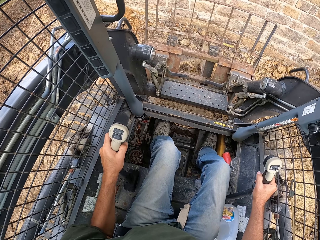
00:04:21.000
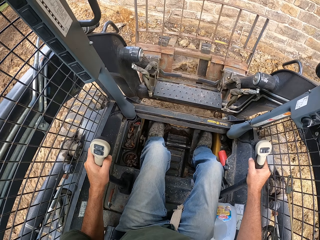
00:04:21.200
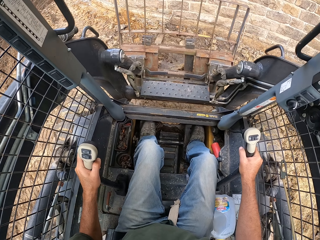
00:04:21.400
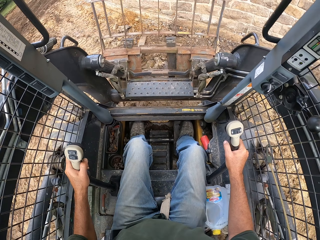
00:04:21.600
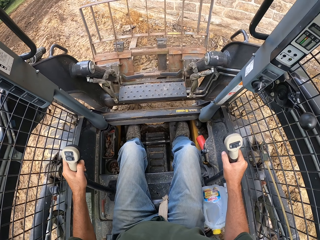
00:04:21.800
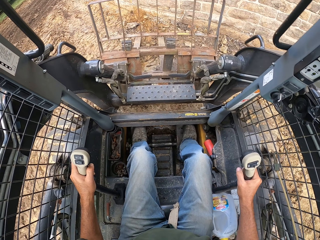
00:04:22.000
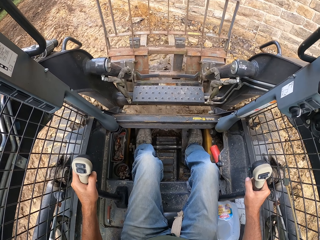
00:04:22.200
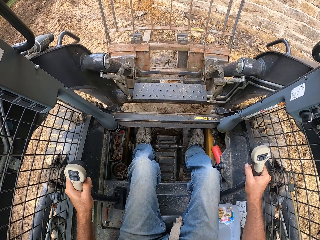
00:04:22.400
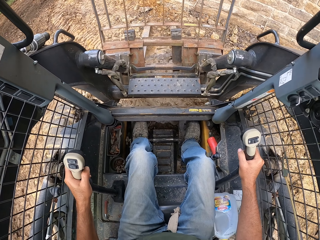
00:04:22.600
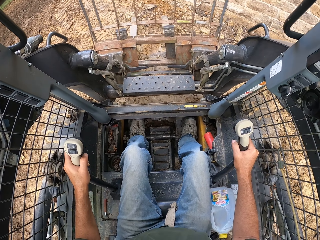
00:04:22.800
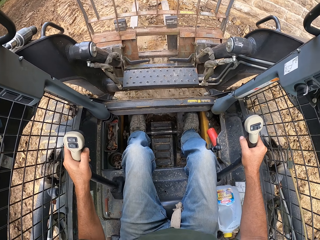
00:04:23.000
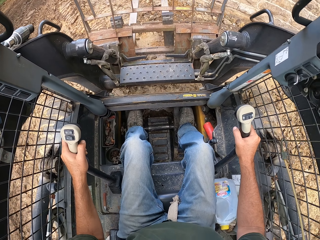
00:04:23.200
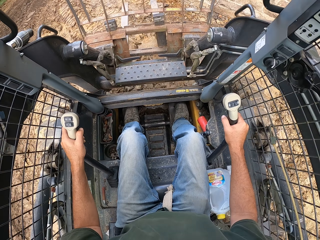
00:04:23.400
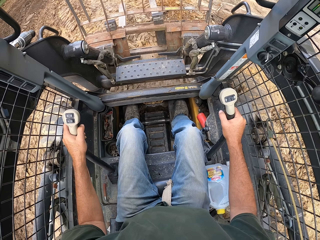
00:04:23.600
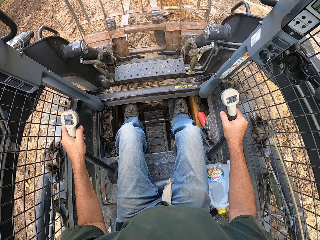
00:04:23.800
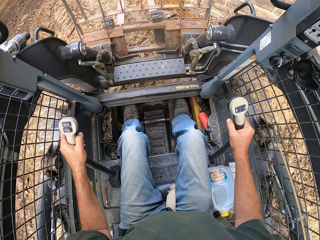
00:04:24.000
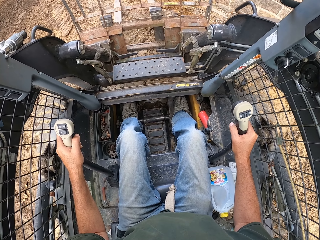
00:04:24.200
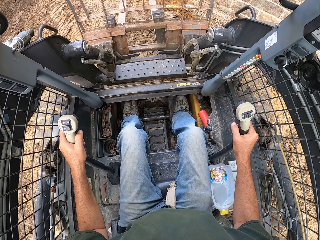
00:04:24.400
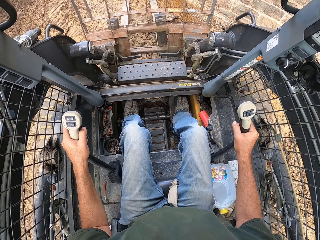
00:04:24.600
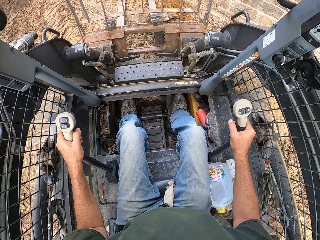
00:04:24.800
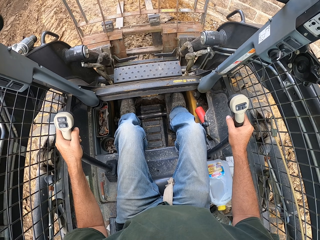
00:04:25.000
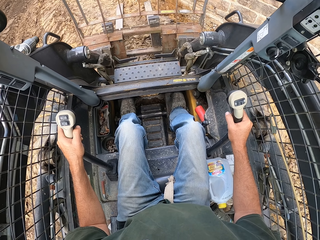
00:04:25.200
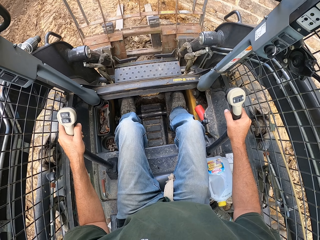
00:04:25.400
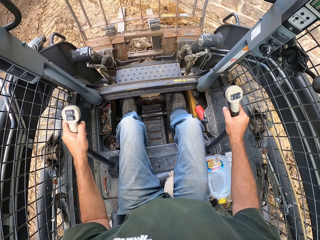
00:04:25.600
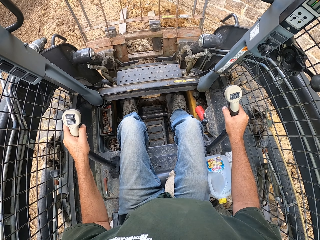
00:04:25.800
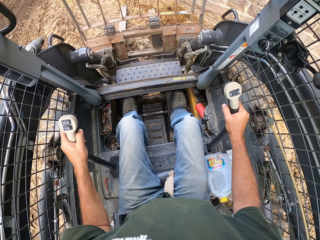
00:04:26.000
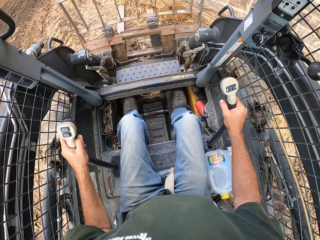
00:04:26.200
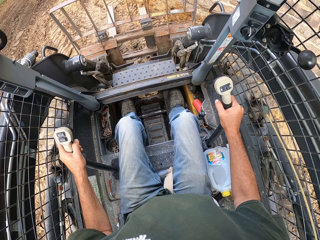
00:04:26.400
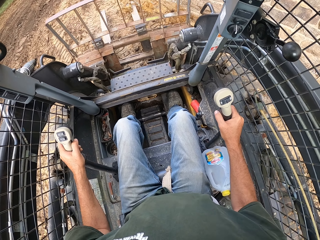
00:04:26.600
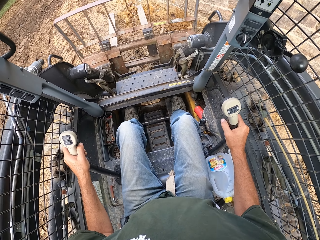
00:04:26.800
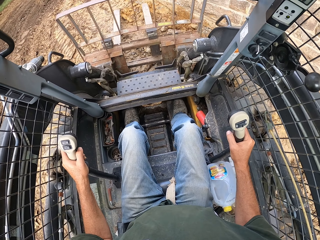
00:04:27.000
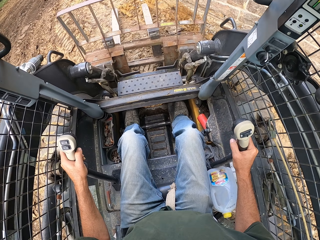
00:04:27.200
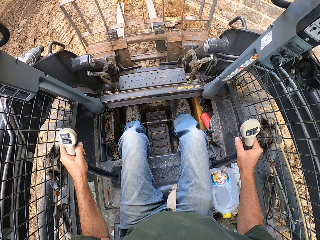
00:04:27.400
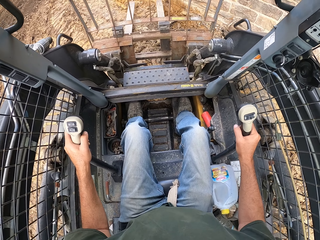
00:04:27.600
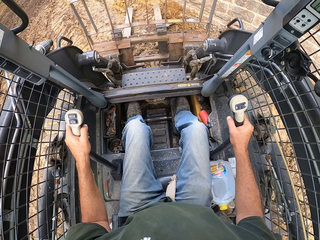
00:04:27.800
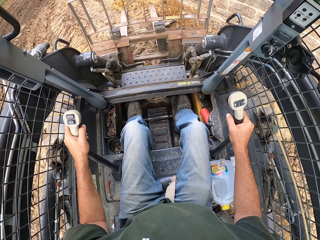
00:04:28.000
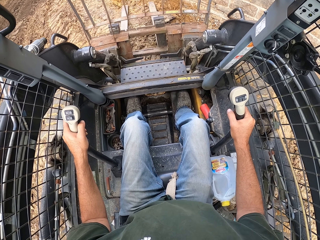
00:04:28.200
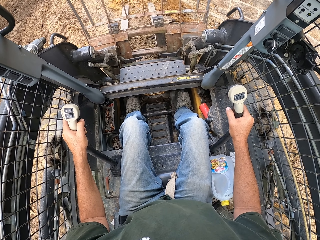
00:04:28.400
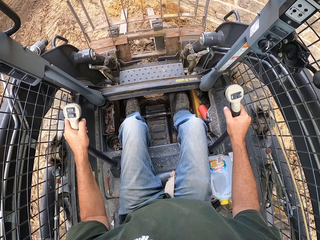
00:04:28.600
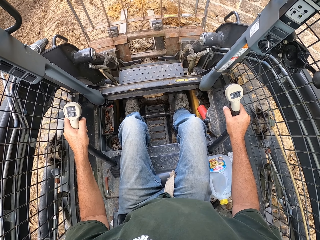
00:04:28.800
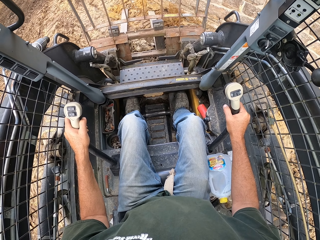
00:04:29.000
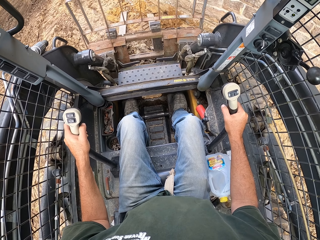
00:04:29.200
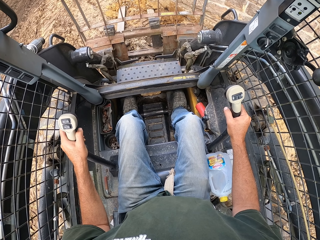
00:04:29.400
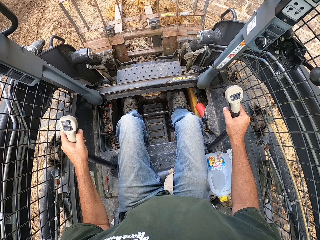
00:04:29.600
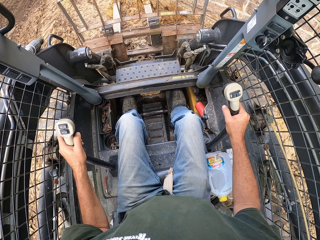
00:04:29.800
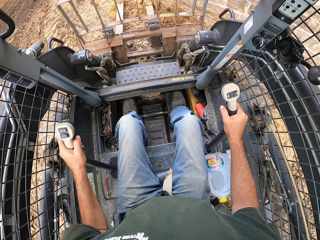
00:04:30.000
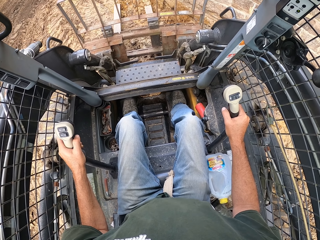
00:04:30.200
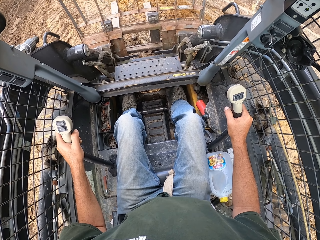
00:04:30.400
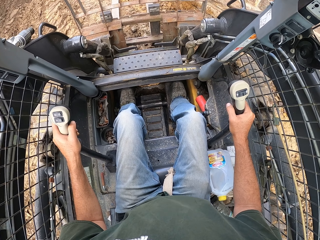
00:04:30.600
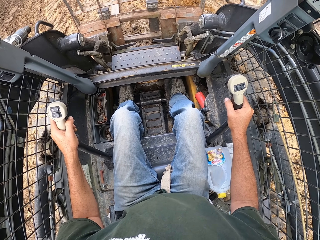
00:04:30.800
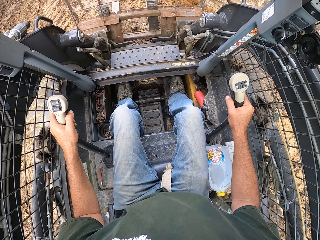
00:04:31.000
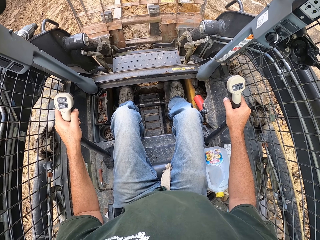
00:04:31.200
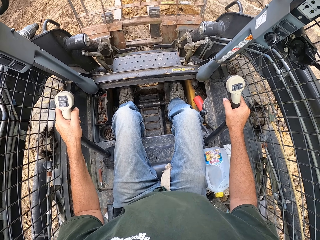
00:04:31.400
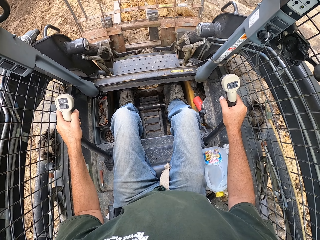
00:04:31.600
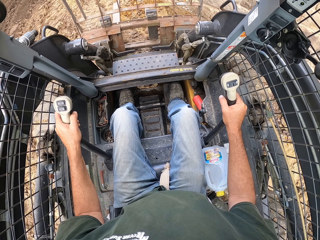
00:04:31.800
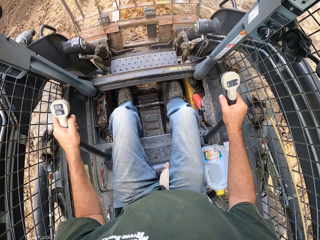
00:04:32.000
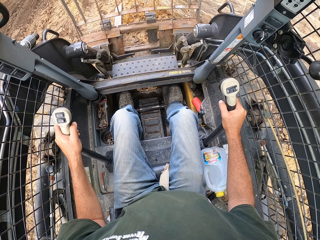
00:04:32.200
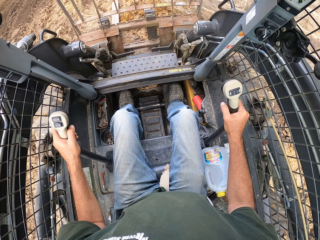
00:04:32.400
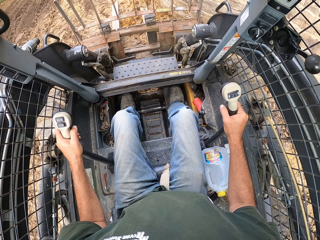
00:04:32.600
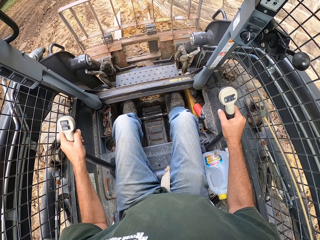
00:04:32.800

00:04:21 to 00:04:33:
The camera wearer drives the laser land leveler. They reverse the laser land leveler. They drive the laser land leveler. They reverse the laser land leveler. They drive the laser land leveler.

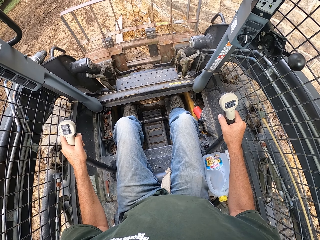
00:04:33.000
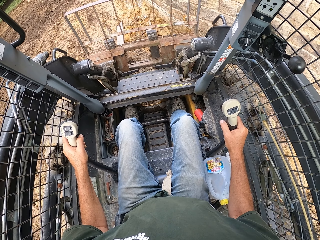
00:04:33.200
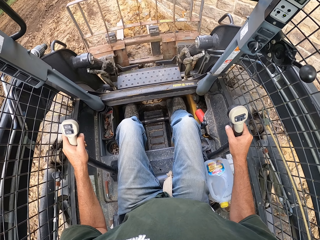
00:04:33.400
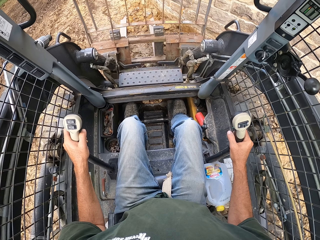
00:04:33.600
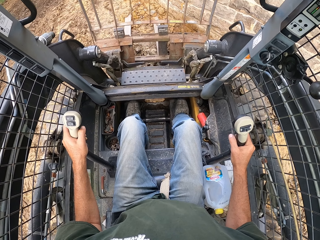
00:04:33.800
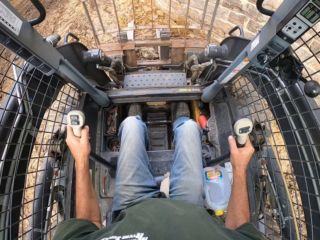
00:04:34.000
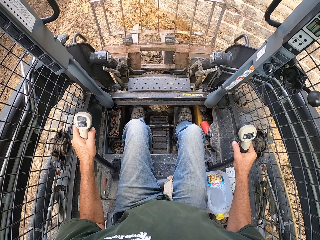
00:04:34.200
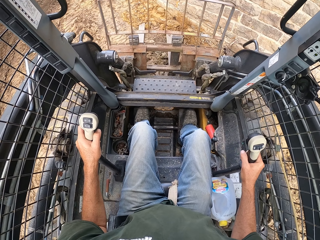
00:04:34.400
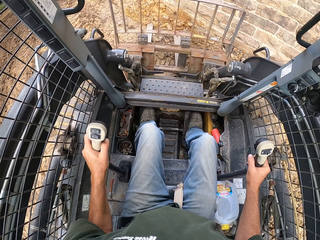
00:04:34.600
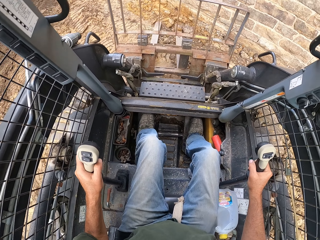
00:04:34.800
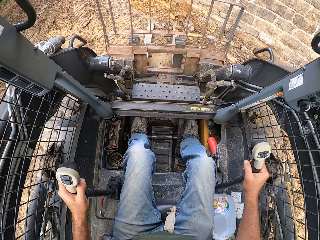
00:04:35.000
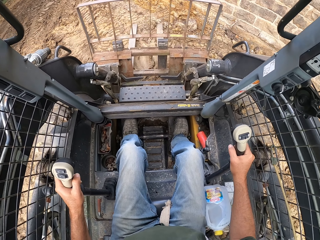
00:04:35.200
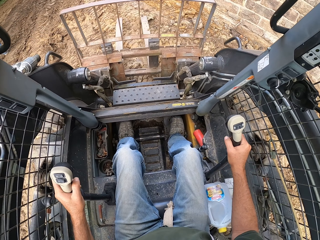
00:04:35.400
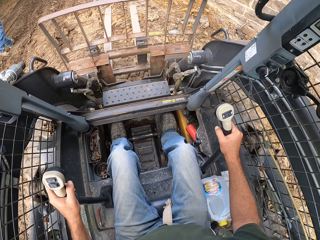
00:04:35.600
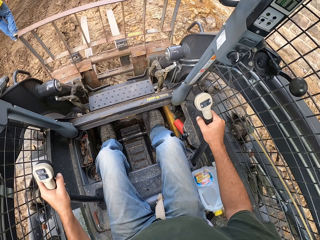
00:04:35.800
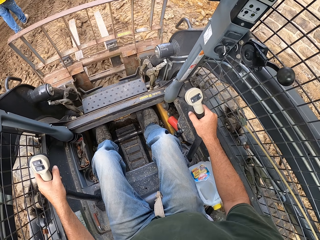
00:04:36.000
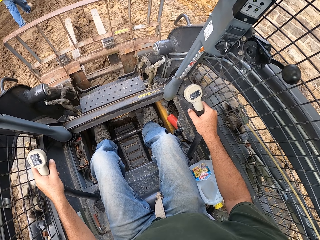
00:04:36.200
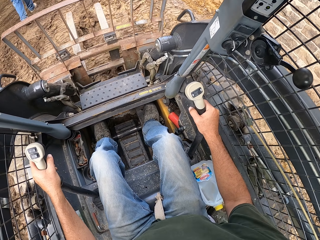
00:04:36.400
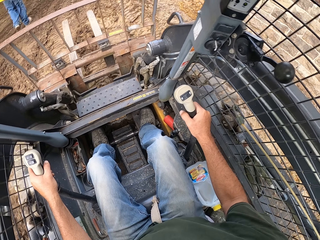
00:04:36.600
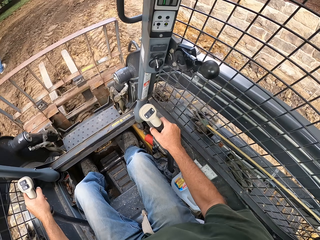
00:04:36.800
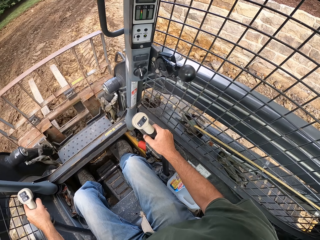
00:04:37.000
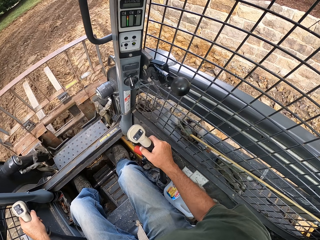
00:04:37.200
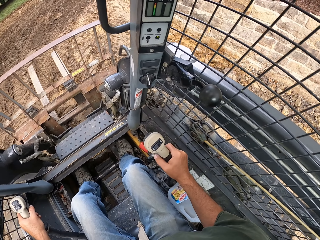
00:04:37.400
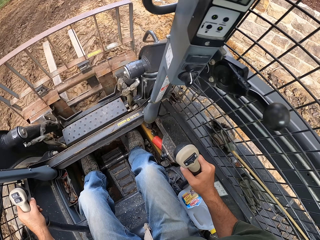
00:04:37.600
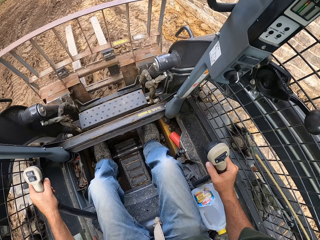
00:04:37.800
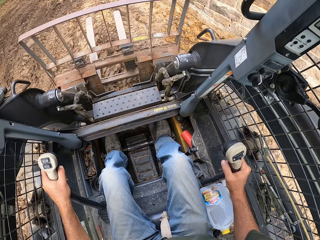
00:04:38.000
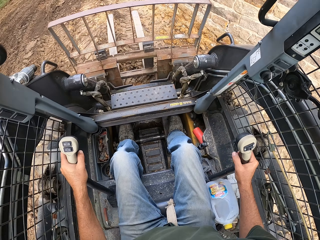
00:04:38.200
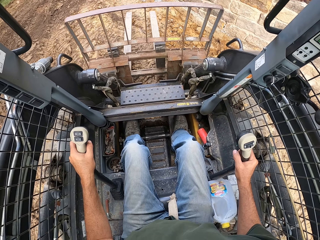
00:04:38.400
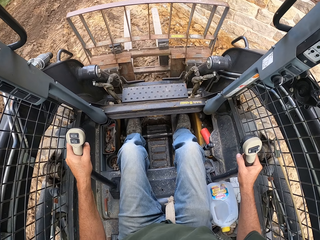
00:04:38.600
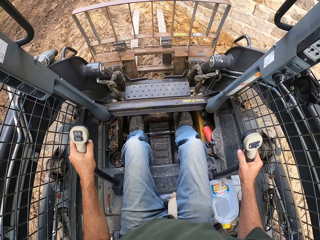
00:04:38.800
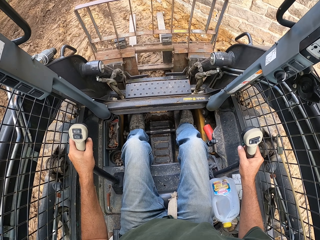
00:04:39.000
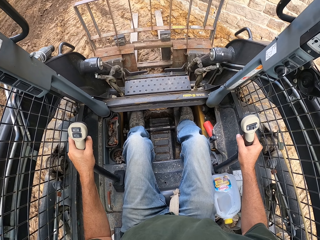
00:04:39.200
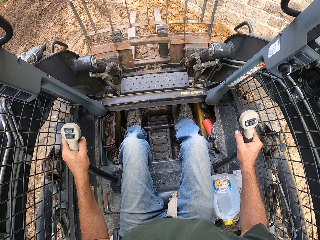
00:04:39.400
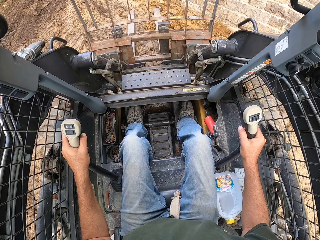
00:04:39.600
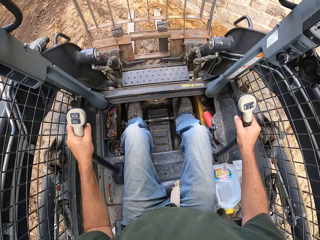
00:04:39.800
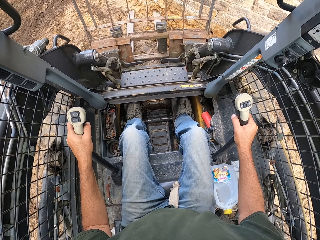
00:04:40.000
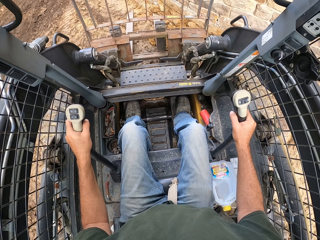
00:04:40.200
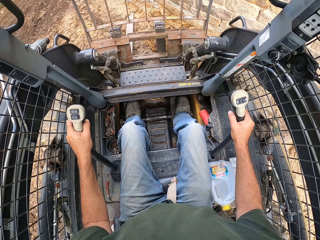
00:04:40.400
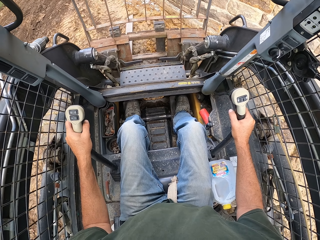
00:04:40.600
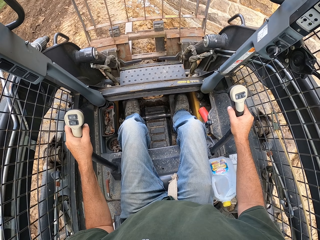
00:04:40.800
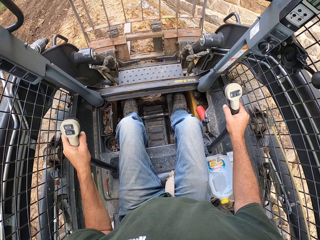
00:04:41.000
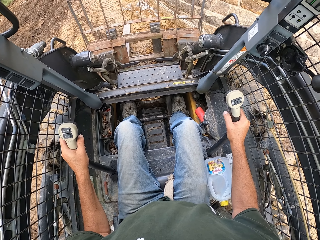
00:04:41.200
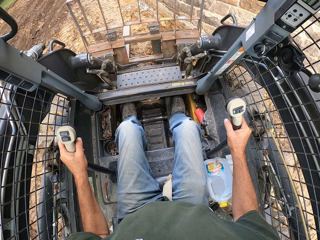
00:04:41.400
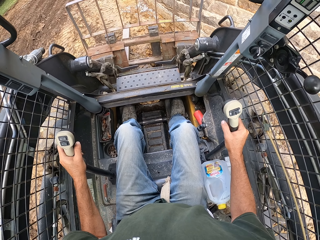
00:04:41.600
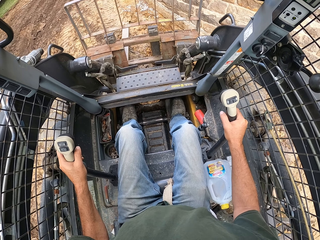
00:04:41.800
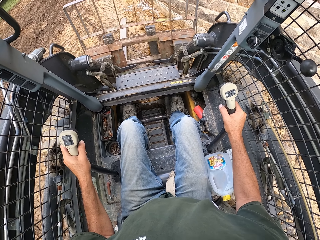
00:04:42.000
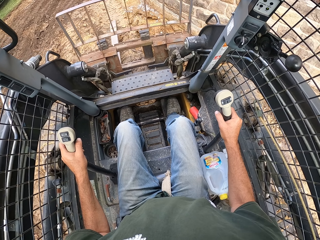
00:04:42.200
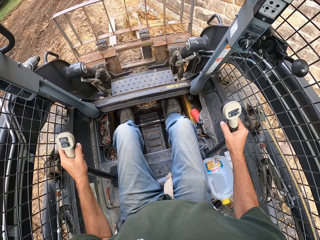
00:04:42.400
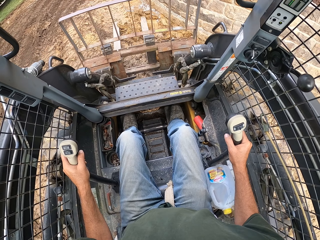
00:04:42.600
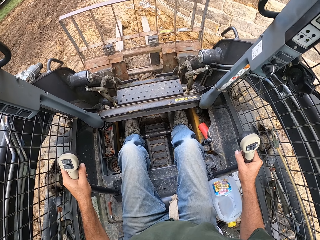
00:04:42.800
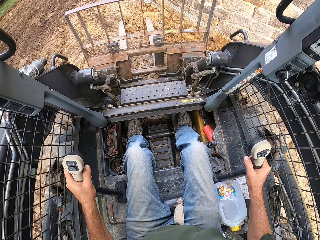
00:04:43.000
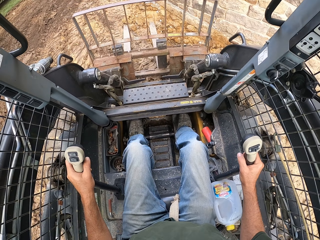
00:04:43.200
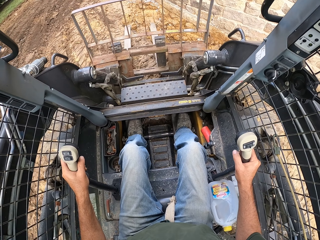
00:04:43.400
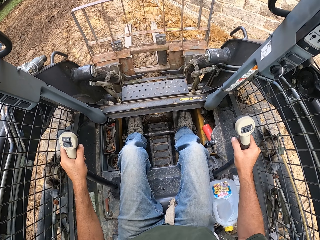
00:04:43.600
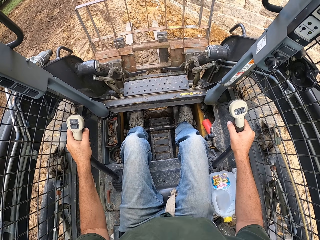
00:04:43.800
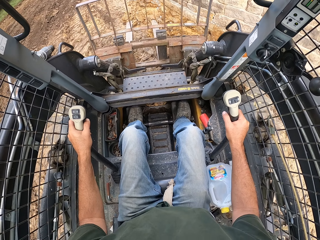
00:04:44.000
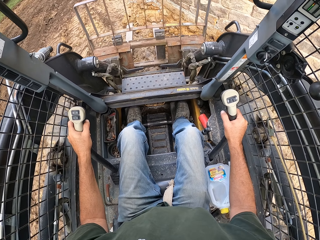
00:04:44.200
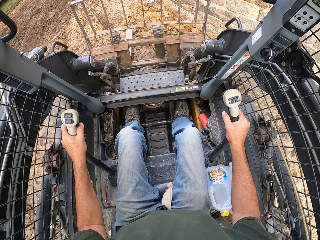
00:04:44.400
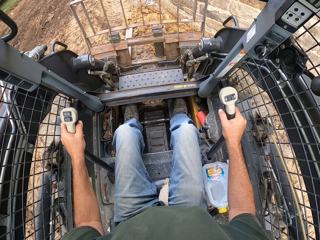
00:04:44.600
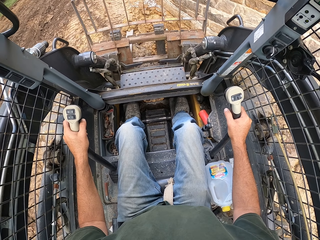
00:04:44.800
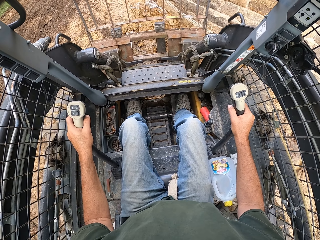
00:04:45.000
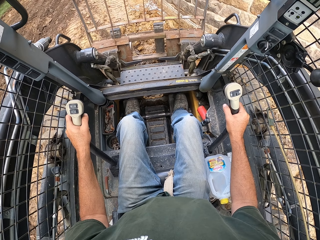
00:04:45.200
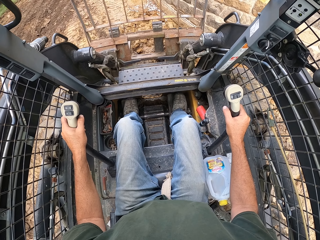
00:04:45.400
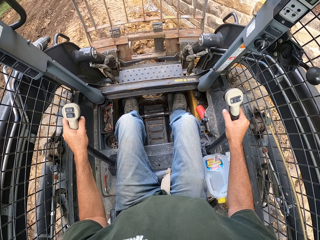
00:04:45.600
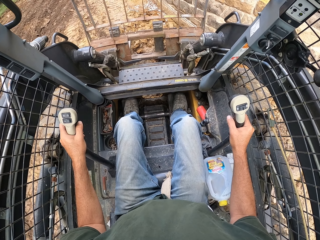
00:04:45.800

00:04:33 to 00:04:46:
The camera wearer reverses the laser land leveler. A man walks around the compound. The camera wearer drives the laser land leveler. They reverse the laser land leveler. They drive the laser land leveler.
